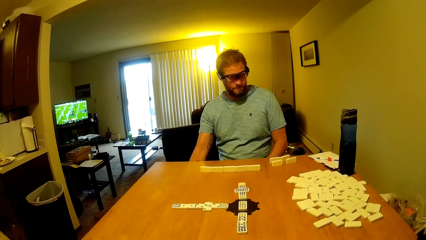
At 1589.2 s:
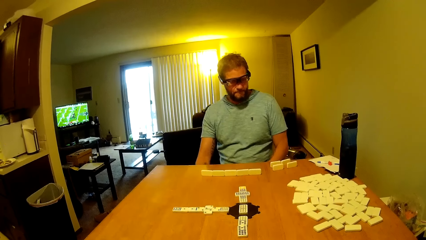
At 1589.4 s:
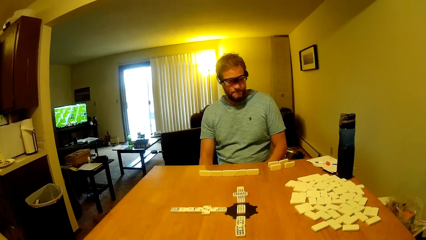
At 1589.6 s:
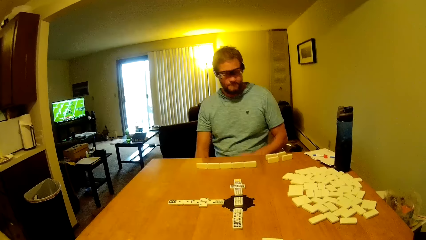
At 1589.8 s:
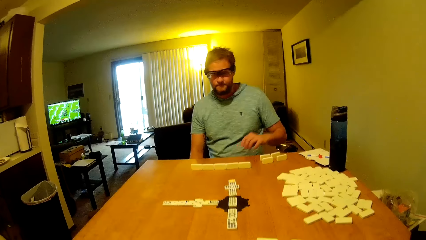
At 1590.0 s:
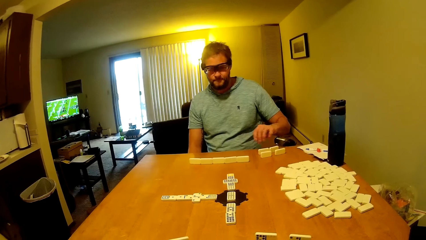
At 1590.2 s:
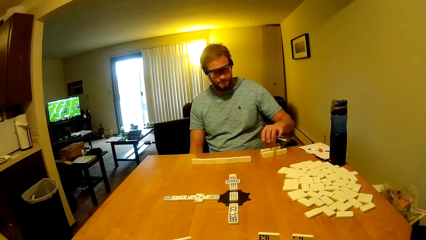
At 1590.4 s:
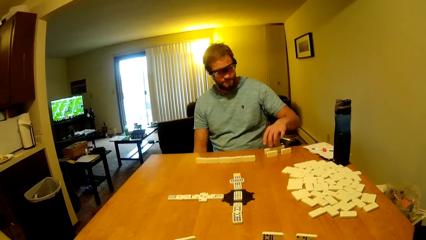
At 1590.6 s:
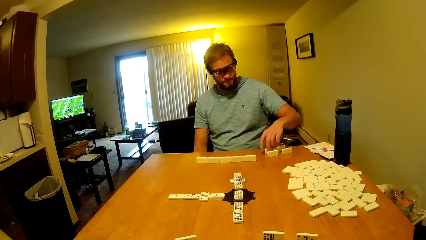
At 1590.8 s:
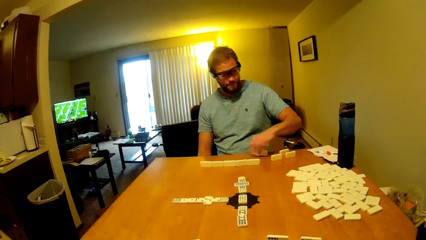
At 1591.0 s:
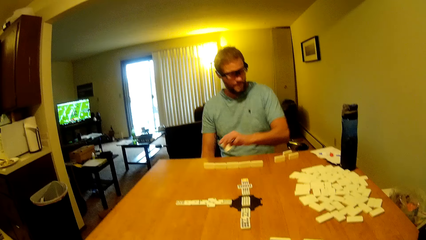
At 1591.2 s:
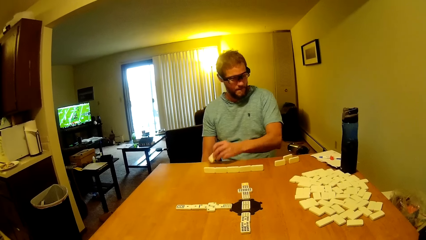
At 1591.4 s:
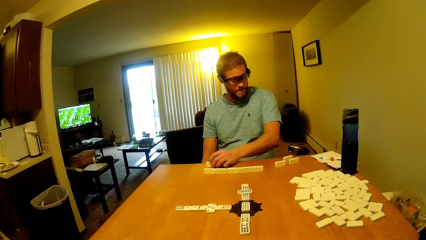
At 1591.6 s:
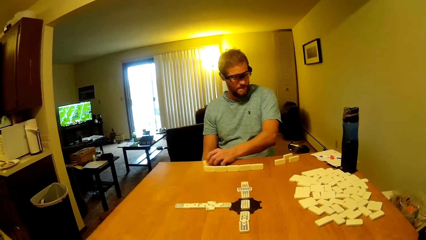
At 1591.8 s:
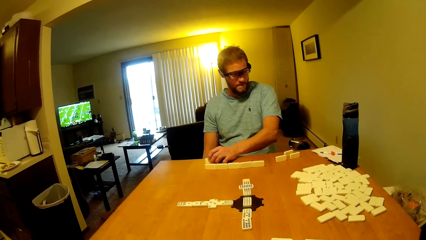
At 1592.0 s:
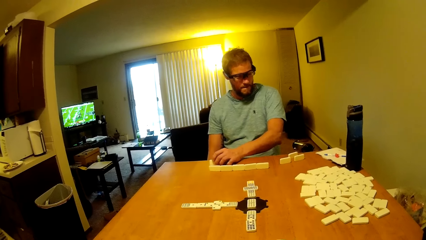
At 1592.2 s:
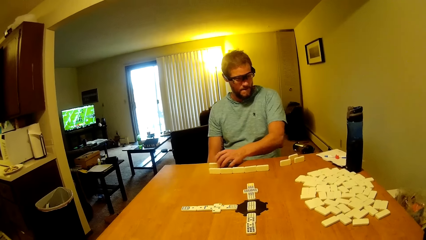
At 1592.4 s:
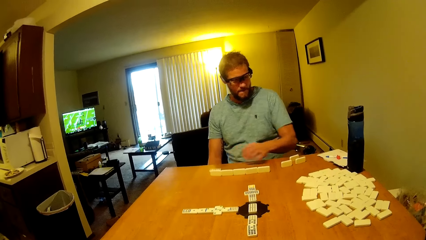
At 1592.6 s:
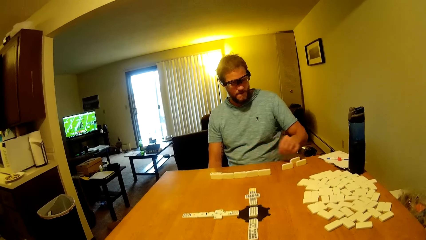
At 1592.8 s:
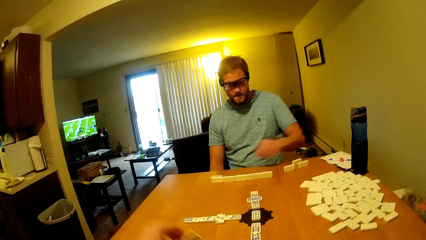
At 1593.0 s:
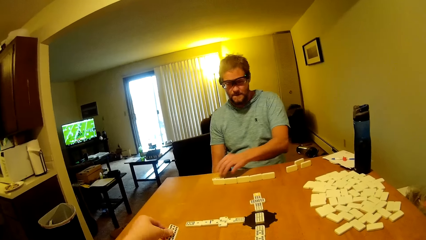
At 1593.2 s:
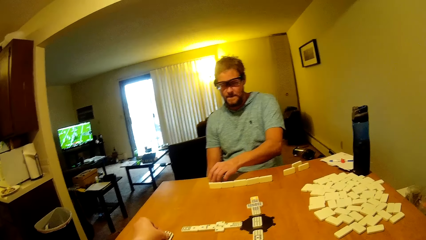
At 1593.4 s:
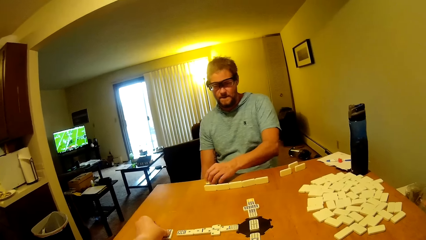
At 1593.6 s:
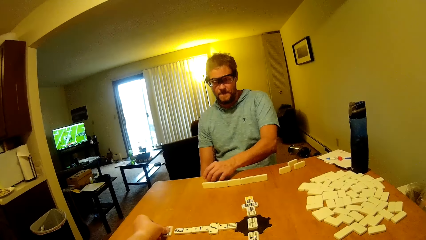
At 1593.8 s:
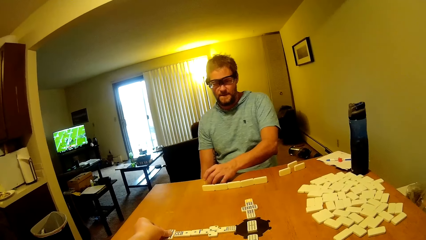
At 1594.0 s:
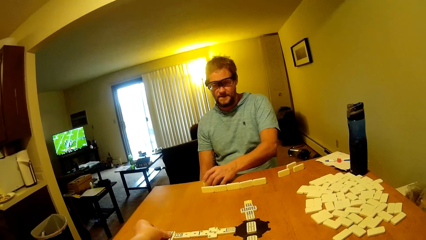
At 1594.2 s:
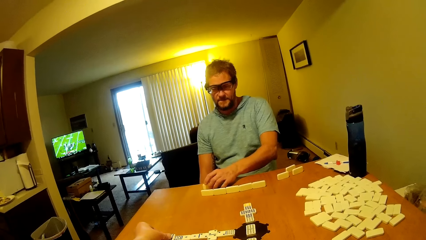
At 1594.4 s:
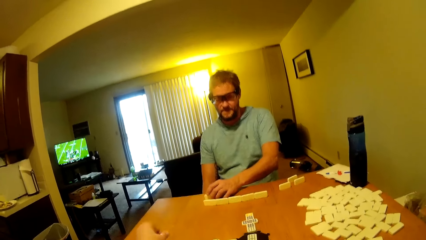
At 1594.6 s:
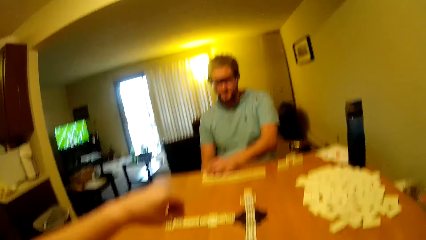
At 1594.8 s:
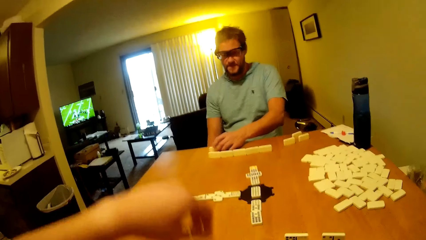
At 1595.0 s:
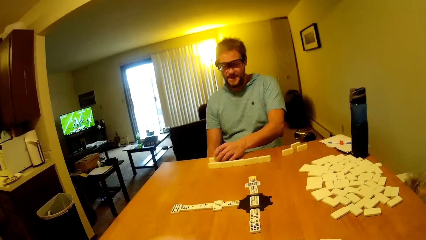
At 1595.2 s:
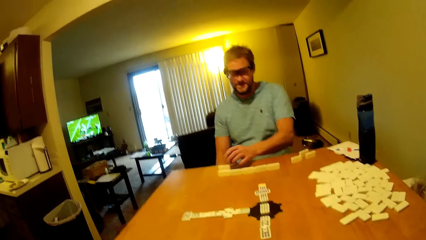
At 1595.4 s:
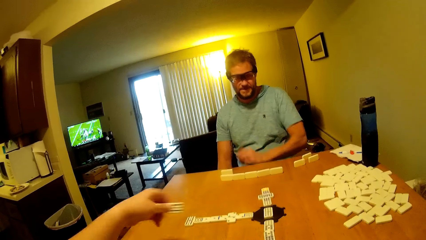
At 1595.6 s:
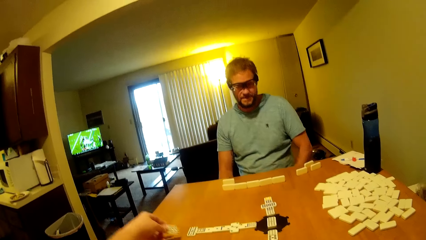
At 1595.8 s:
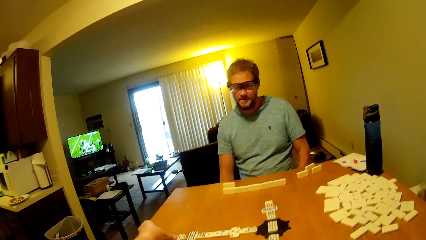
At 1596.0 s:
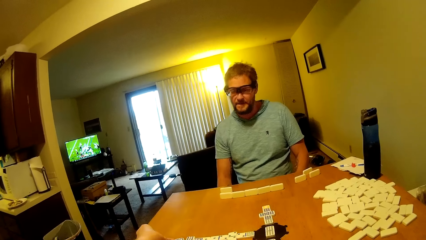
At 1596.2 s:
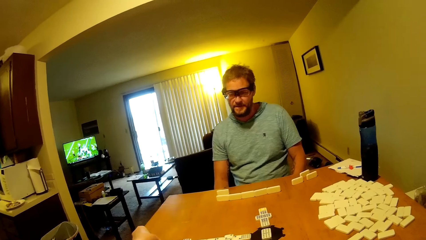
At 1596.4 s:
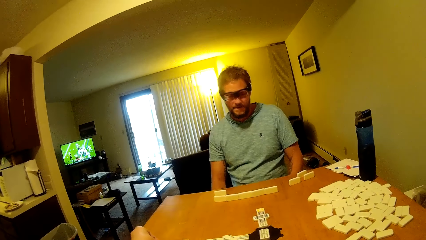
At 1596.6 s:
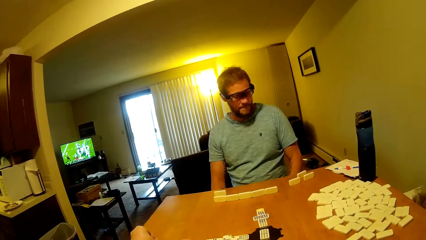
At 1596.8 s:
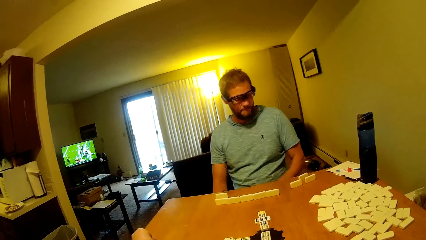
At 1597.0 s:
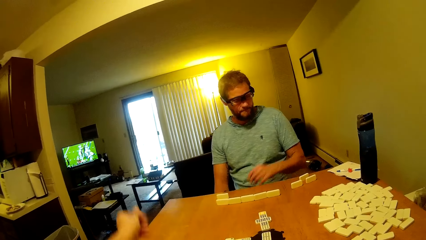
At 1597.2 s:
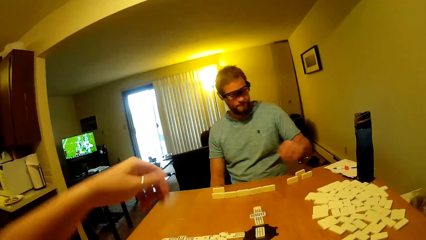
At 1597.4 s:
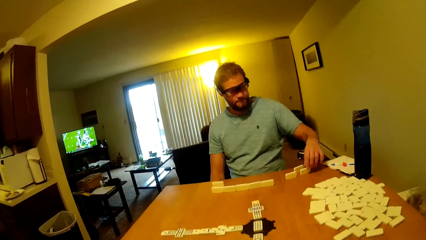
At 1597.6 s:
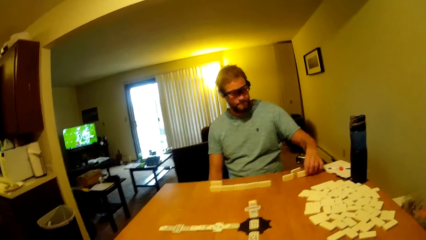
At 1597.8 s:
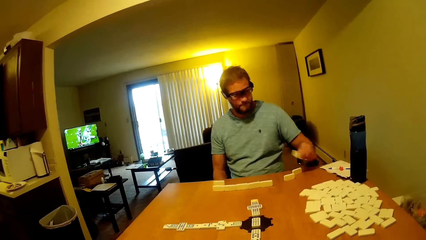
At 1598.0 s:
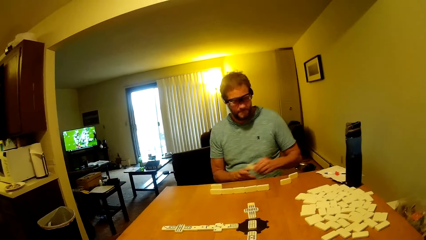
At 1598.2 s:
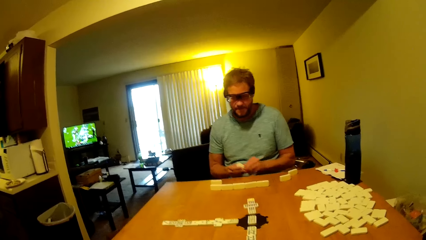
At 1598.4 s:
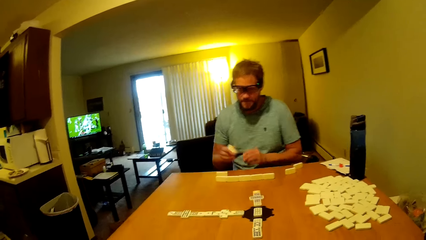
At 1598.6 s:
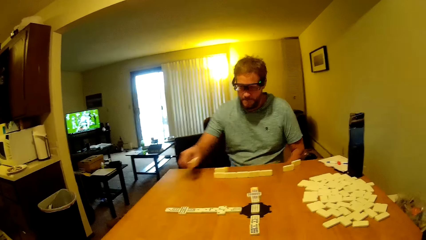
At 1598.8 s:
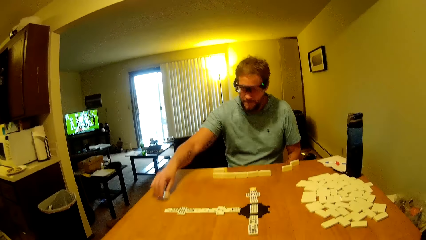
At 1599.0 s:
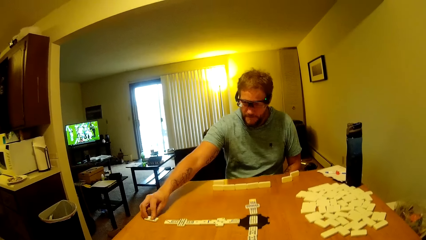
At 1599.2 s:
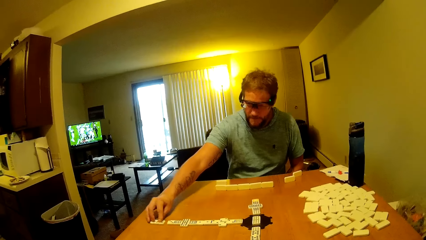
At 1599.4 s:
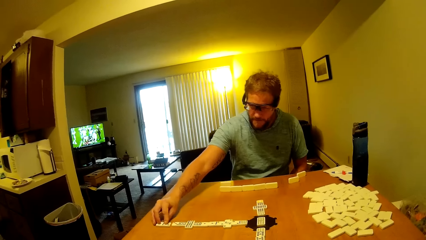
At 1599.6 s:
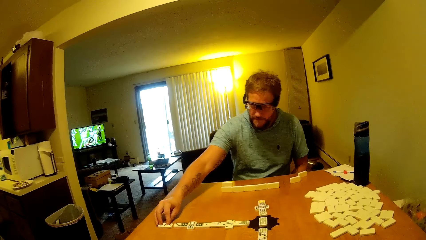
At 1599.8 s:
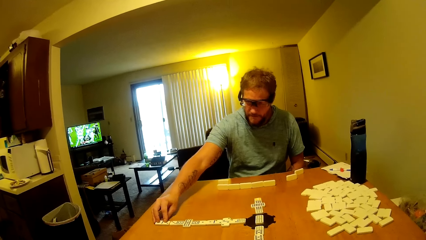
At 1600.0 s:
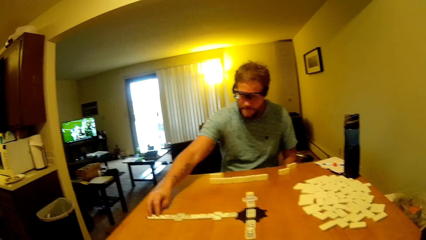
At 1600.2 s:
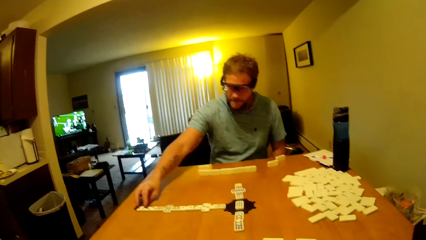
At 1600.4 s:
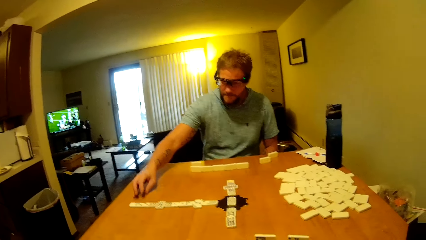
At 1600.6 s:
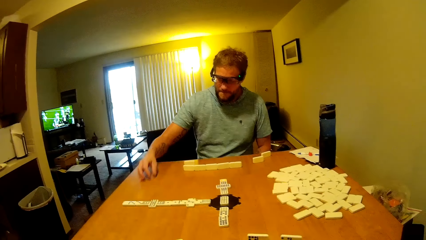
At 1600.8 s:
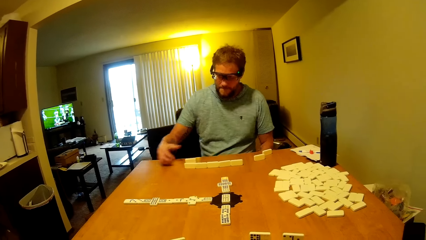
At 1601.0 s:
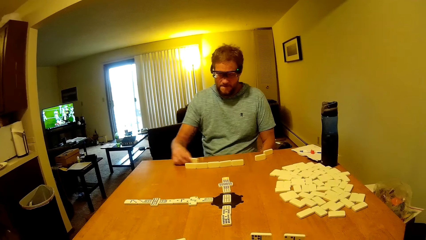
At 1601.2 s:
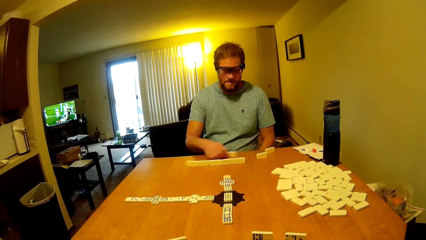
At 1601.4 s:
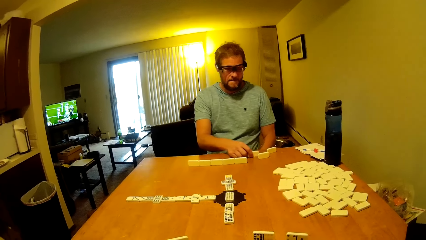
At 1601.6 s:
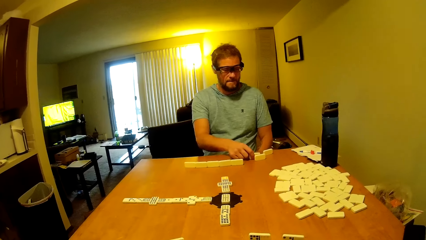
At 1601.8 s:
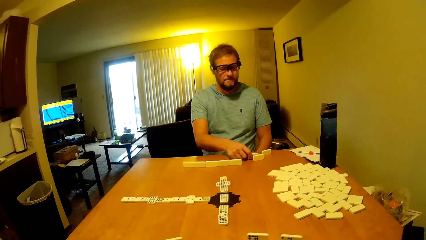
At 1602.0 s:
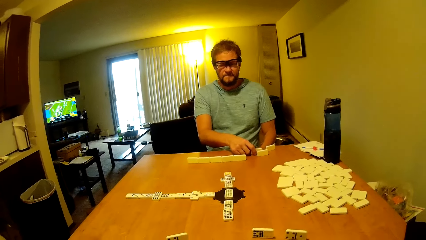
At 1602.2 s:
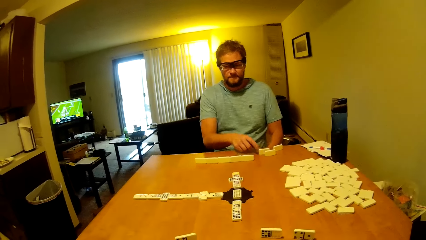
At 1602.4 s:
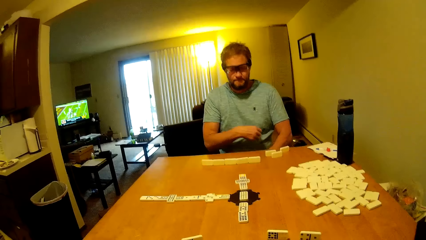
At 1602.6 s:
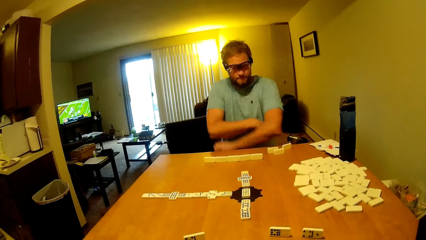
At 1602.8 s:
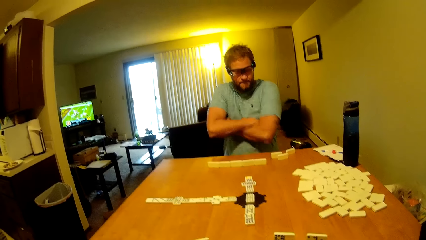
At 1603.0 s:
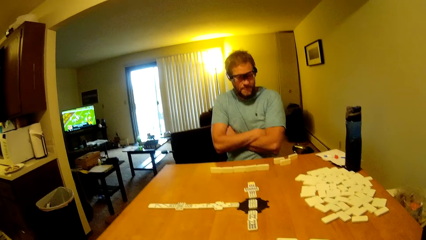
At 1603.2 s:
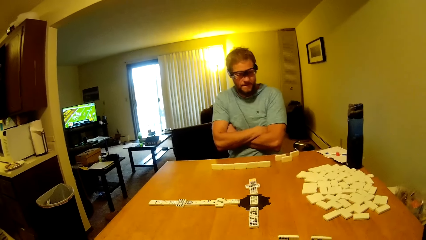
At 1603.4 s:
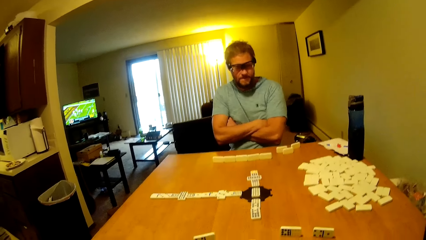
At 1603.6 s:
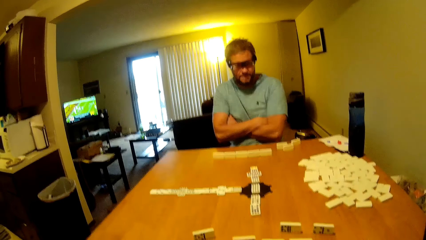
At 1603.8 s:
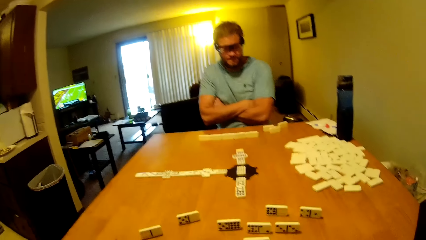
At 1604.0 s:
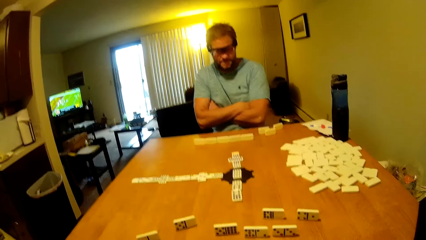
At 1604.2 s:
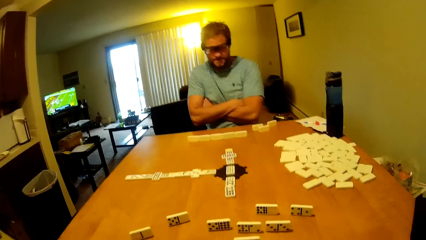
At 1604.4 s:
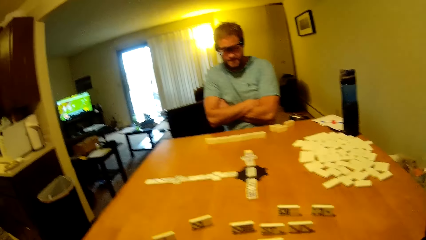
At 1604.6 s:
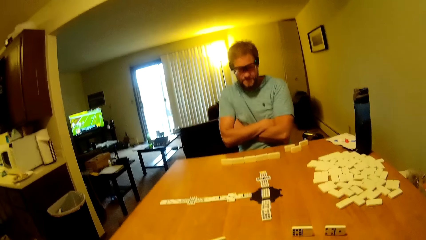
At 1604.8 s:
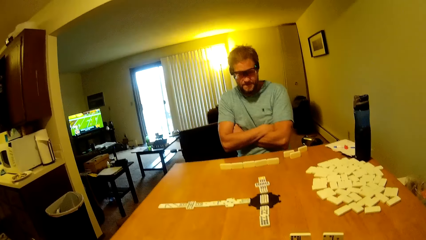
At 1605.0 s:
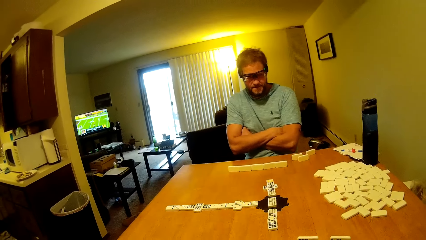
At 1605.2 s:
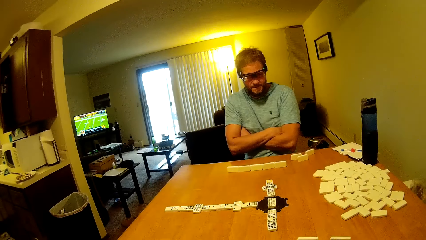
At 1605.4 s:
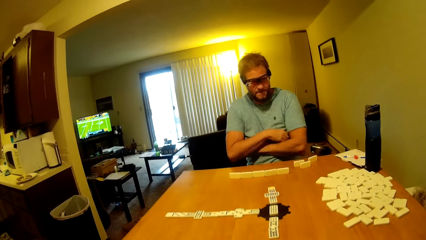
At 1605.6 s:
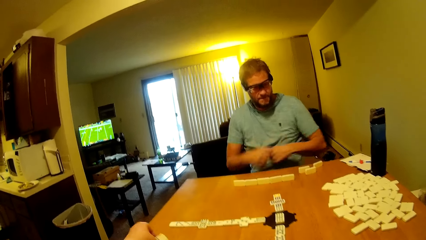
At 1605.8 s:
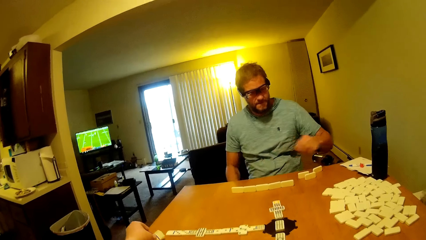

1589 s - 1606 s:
A man looks at the domino tiles on the table. He moves the word boards, picks a domino tile on the table and puts a domino tile on the table. The camera wearer puts a domino tile on the table. The man touches a domino tile on the table. The man talks to the camera wearer. The camera wearer talks to the man. They put a domino tile on the table. The man picks a domino tile on the table and puts a domino tile on the table. He looks at the domino tiles on the table and moves a domino tile on the table. The man folds the hands.
